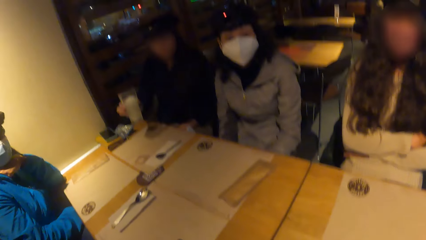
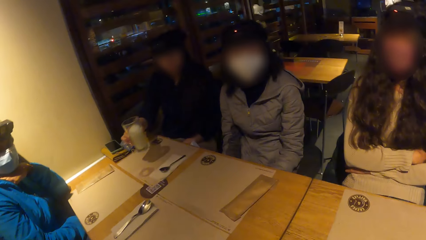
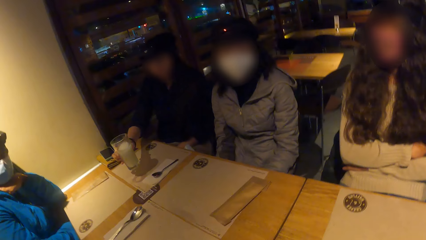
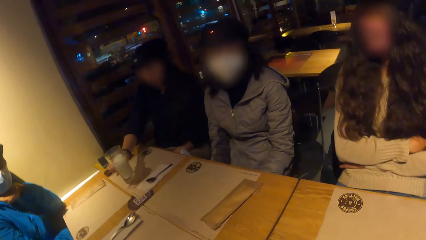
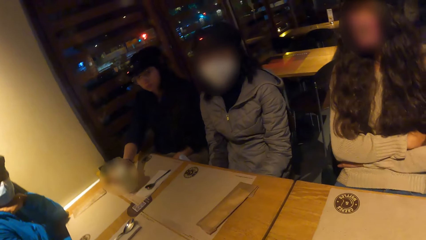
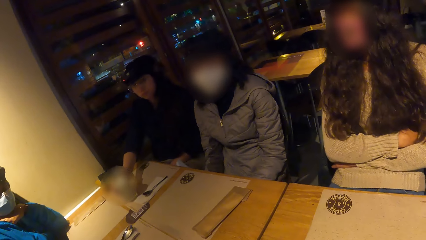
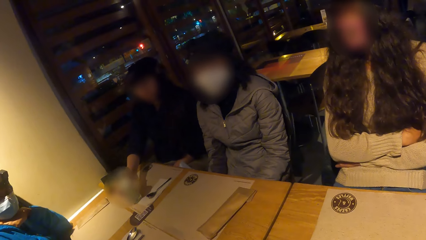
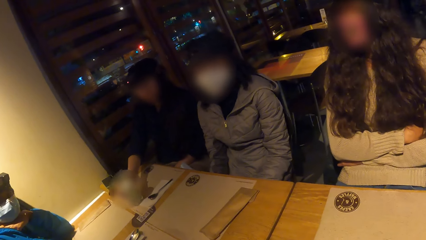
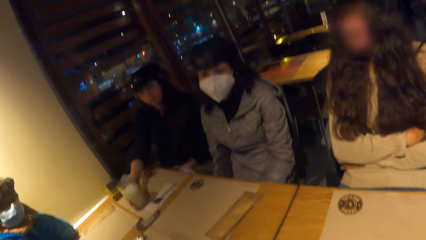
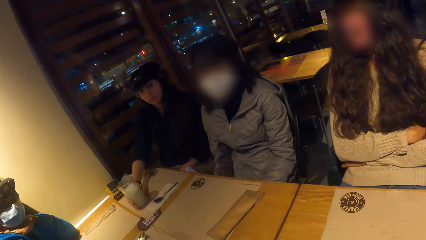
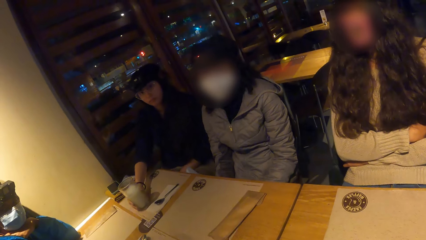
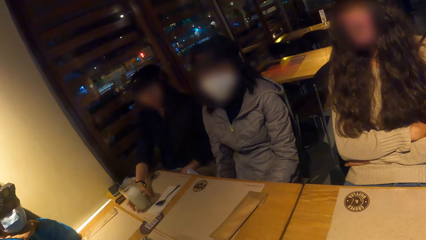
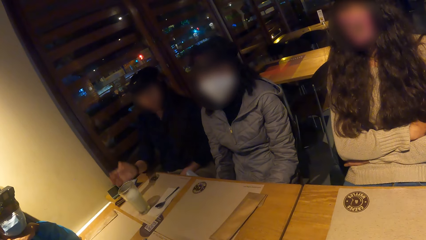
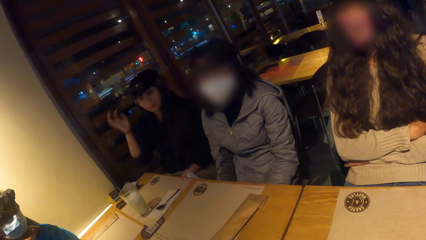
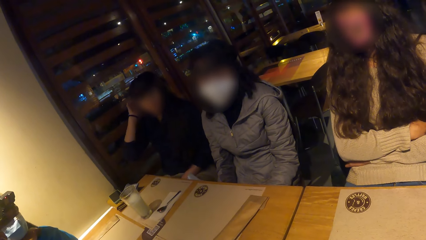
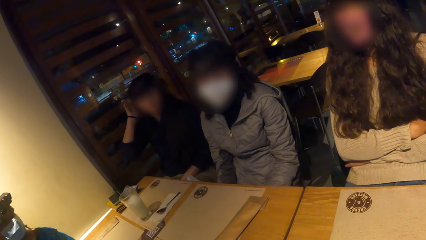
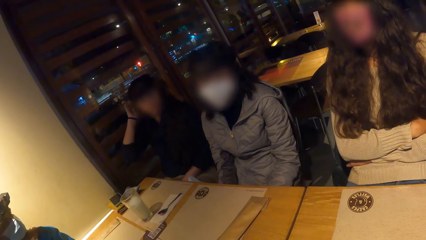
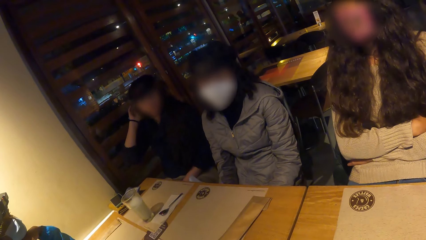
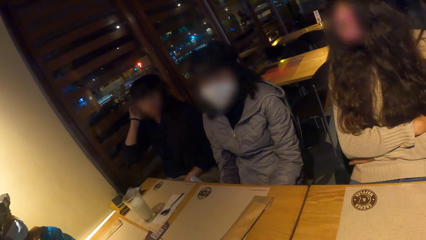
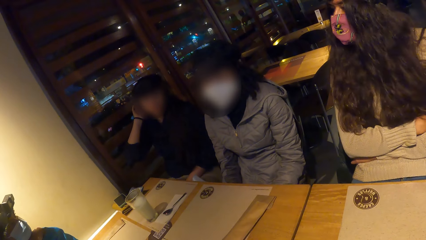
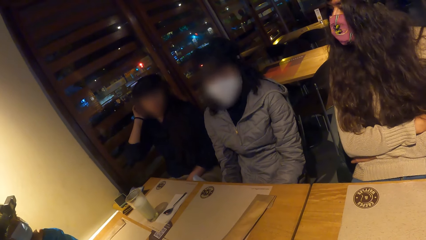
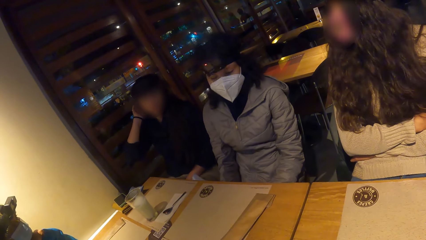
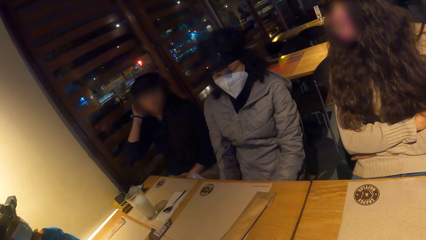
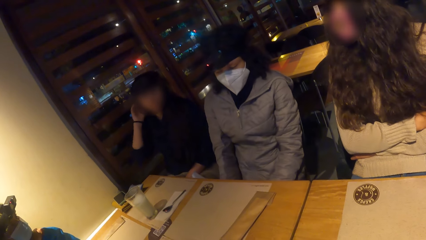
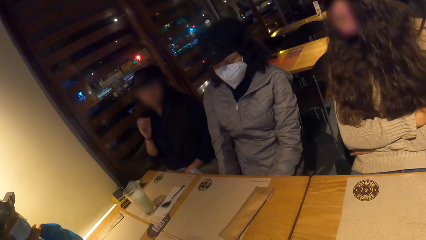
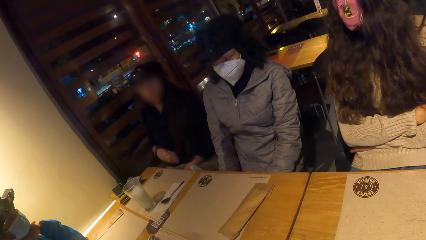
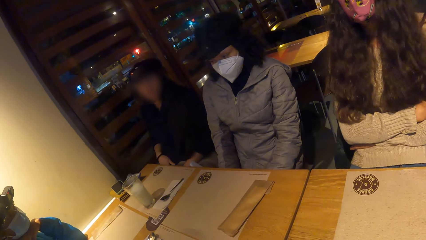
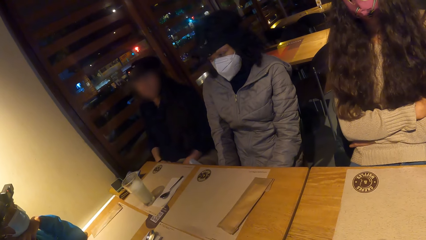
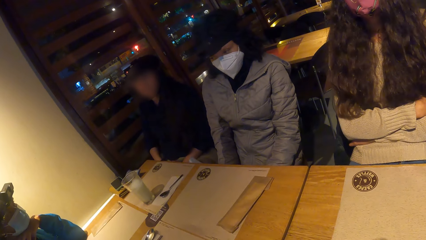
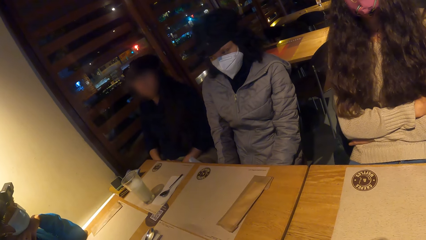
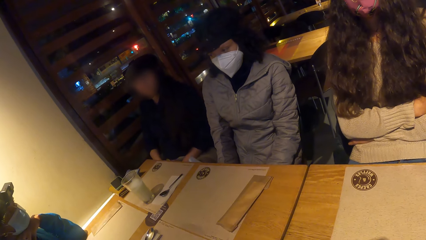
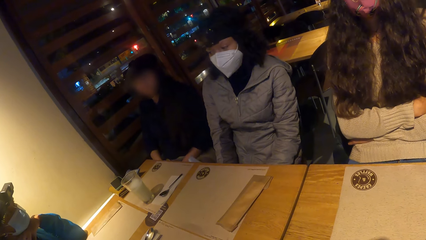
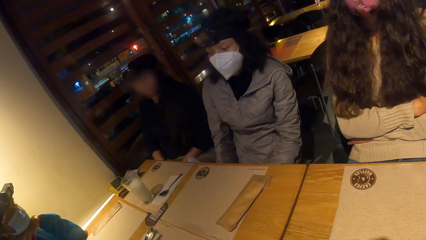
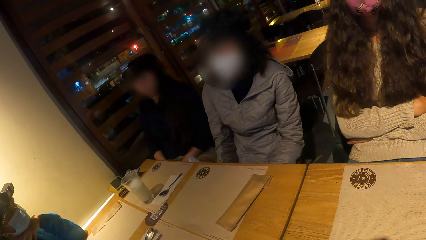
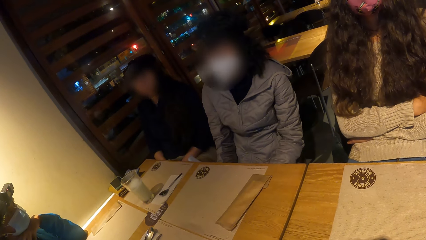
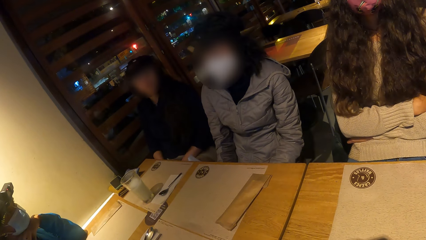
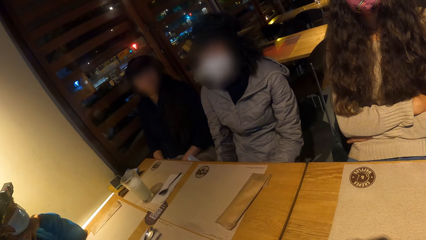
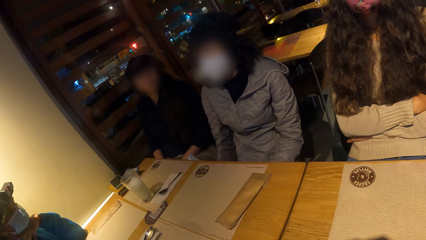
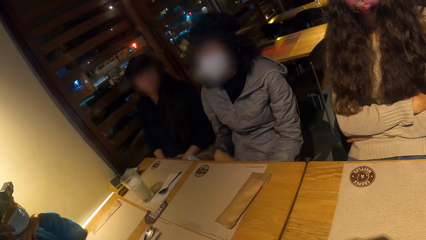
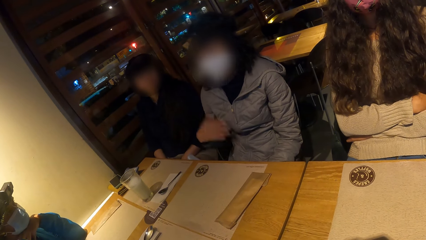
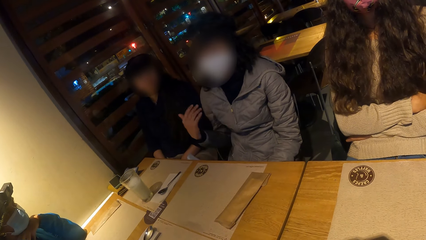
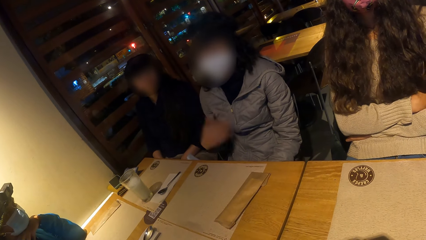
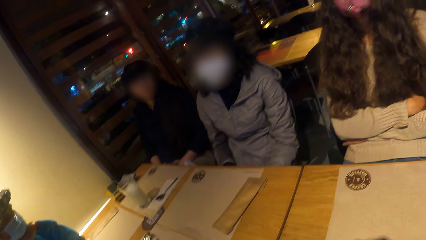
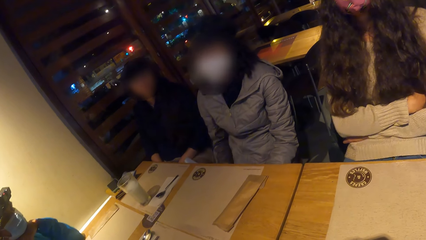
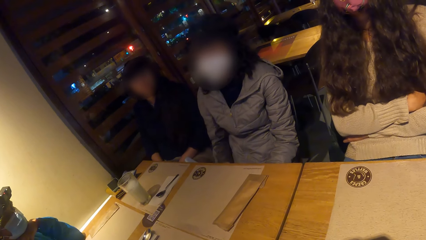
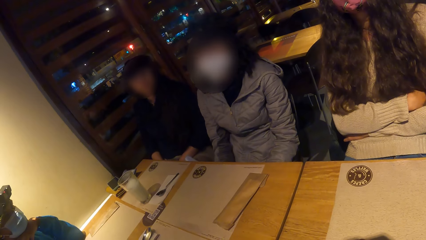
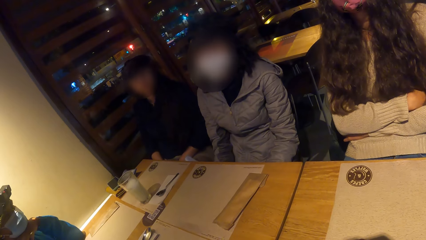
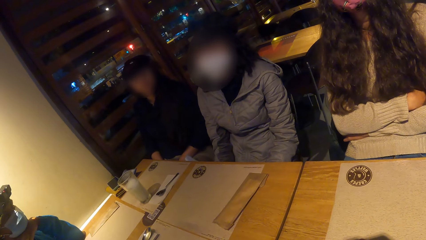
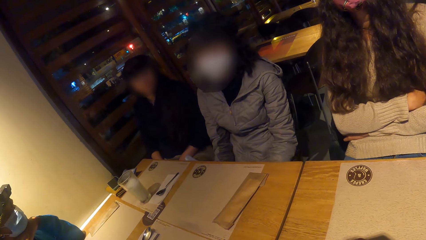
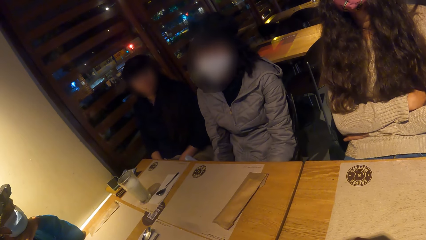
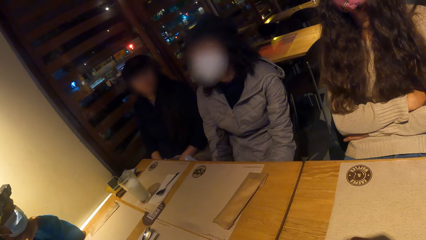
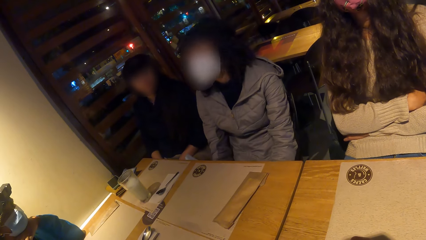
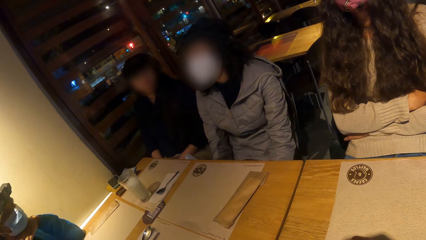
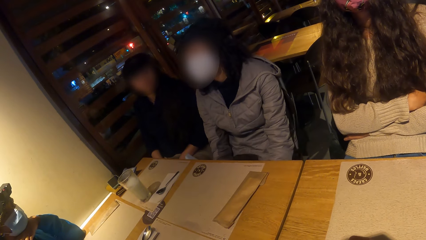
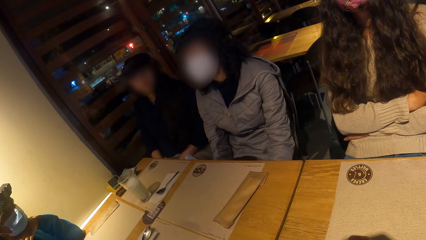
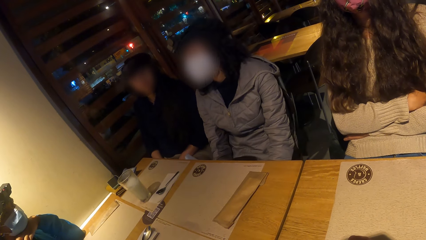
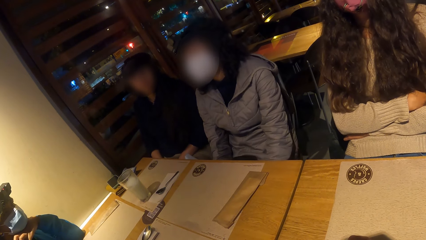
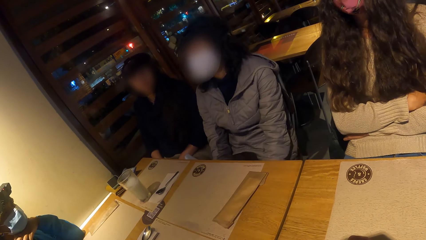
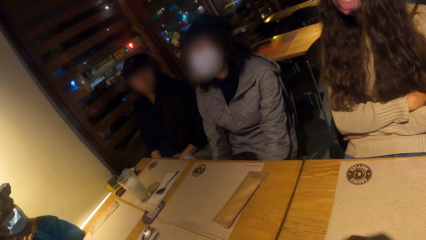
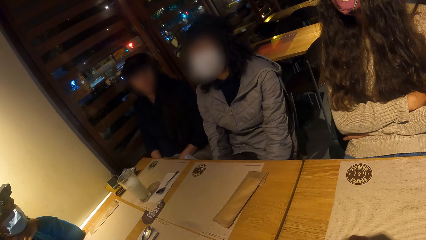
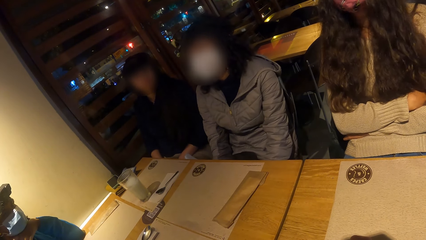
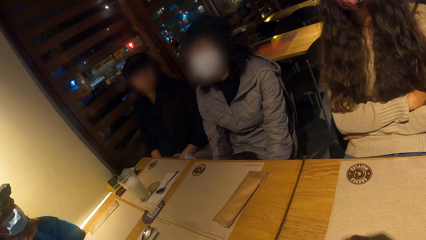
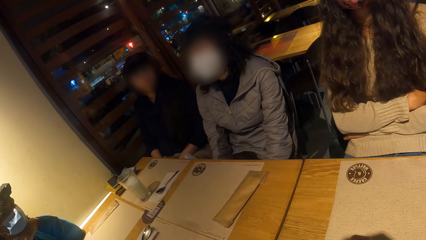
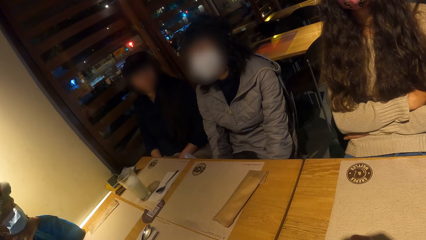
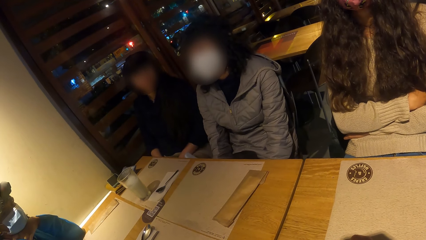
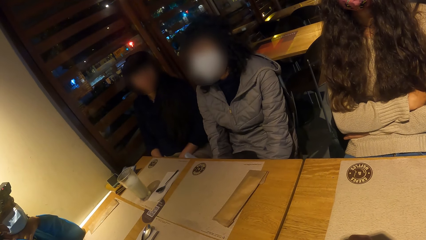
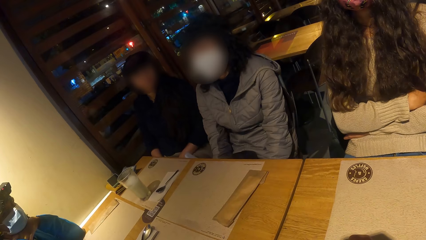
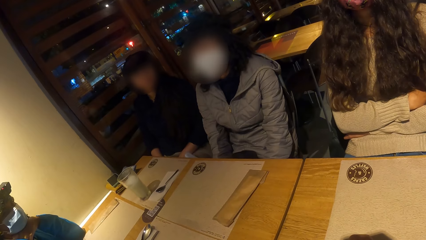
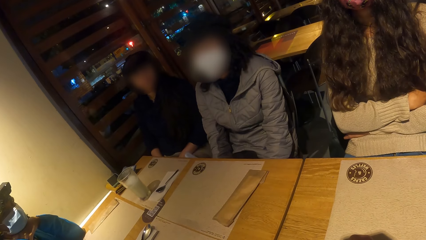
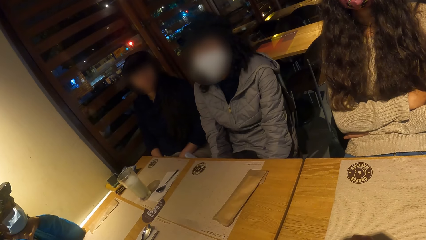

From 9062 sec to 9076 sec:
The woman drops the glass cup in her right hand on the table. Another woman converses with the group of people at the table.

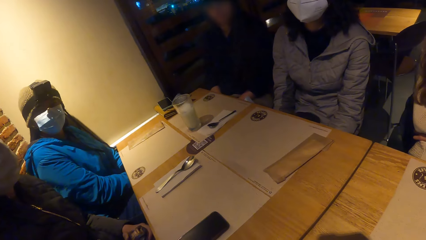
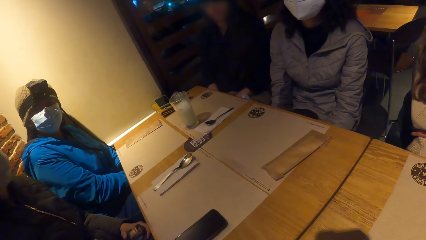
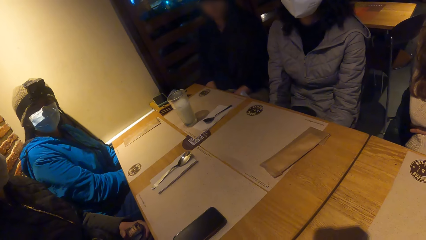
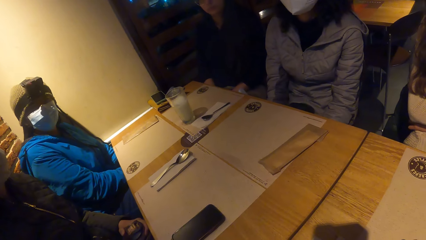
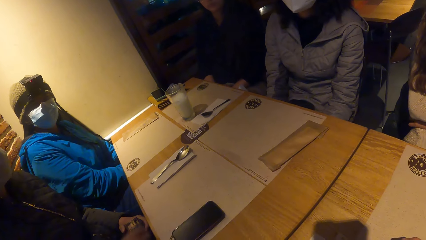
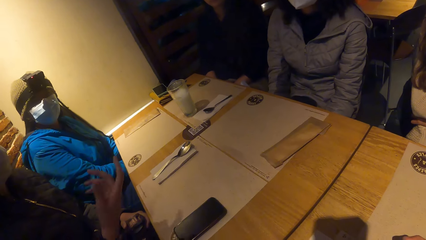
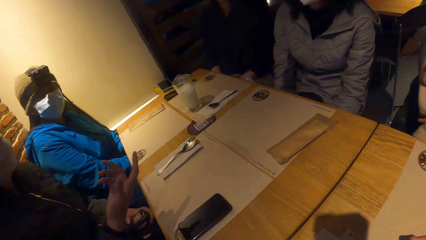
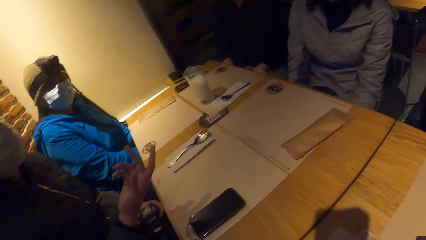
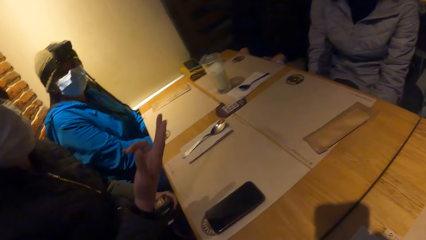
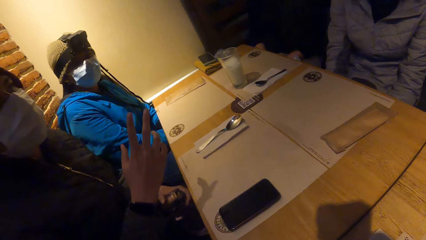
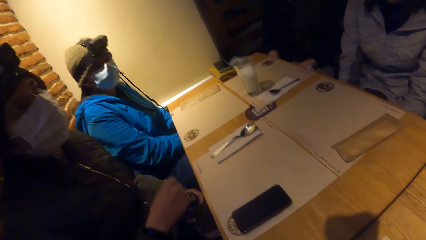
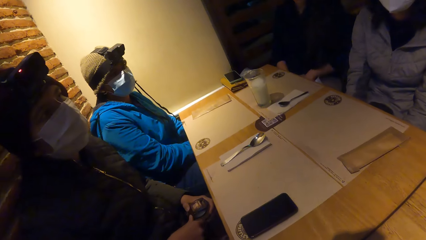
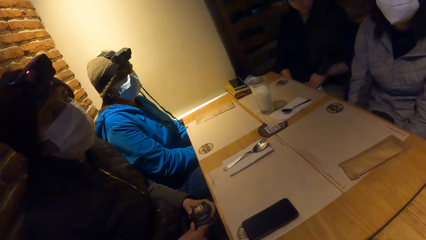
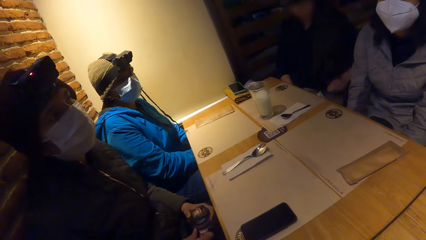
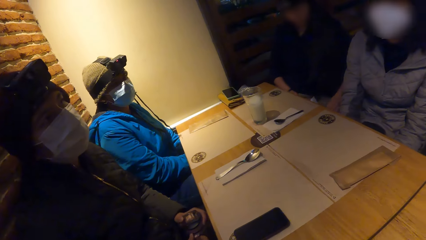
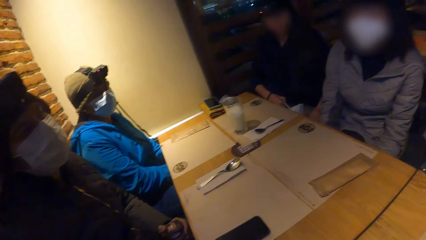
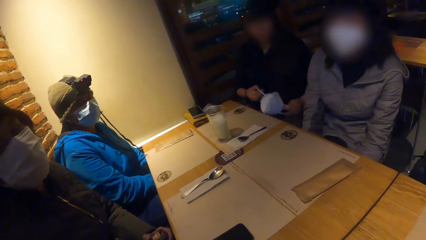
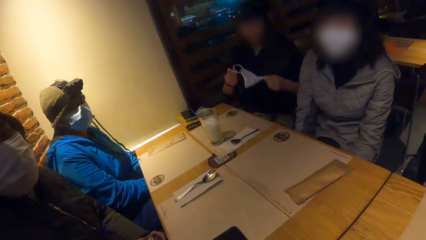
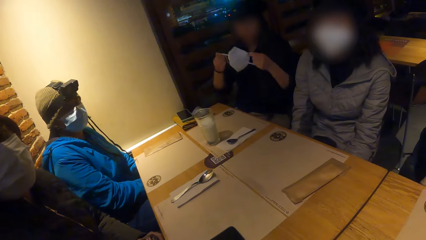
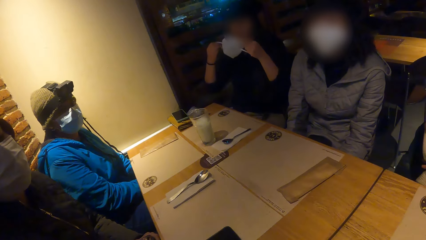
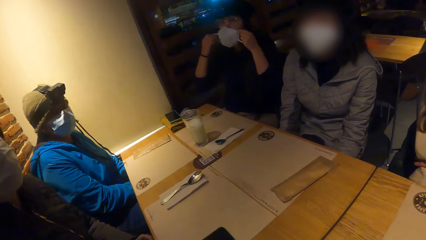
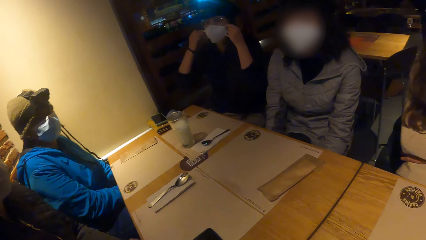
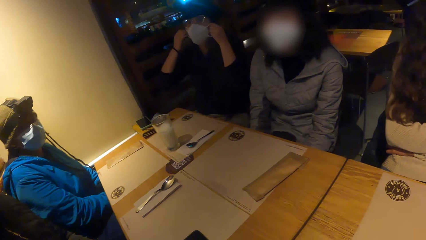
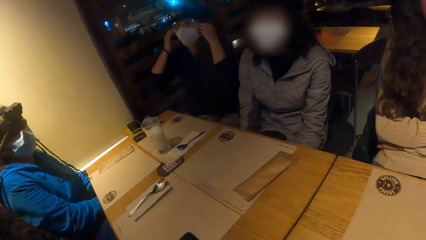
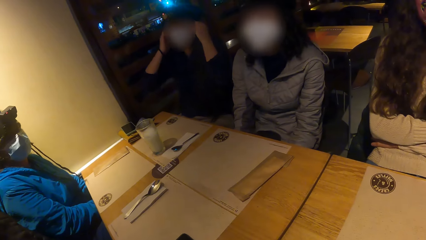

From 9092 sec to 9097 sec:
The man converses with the woman. Another woman wears the face mask in her hands on her face.
